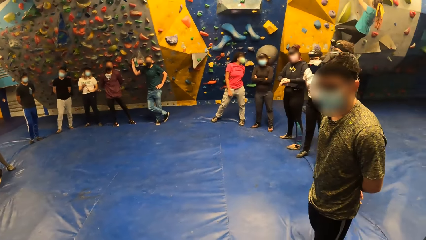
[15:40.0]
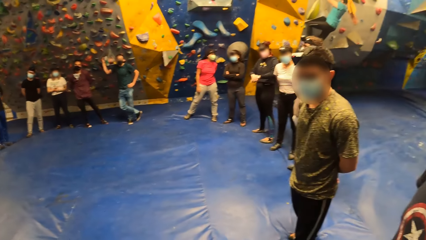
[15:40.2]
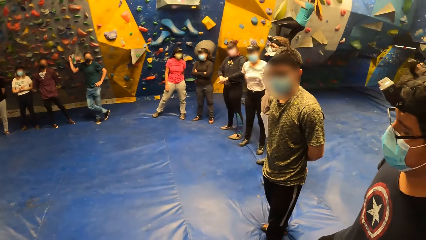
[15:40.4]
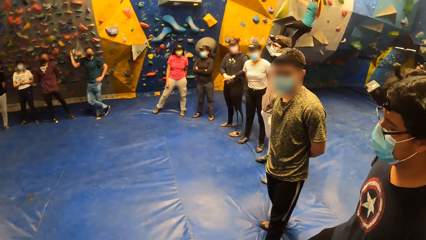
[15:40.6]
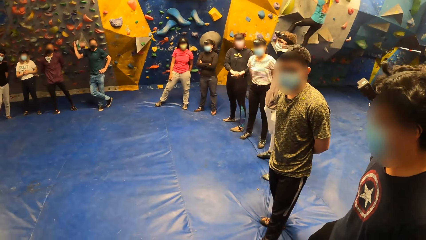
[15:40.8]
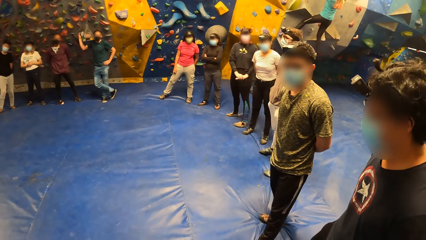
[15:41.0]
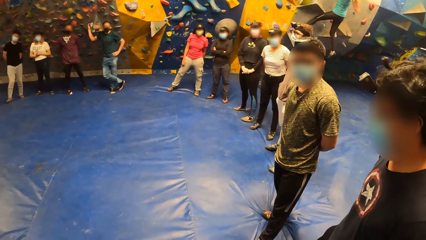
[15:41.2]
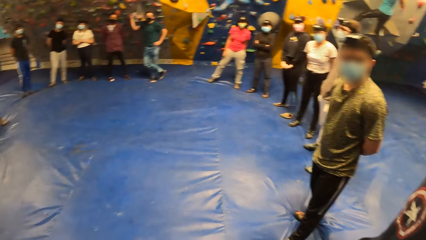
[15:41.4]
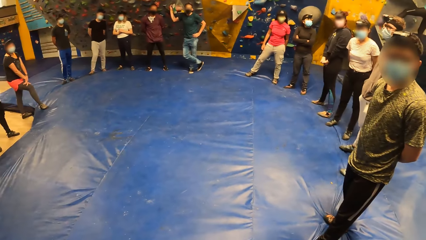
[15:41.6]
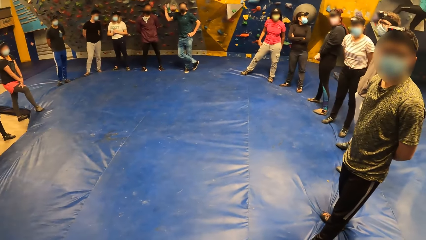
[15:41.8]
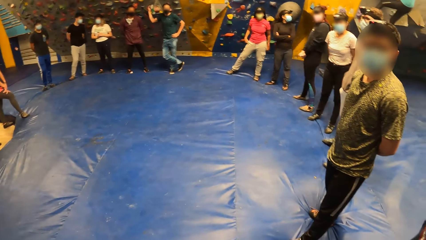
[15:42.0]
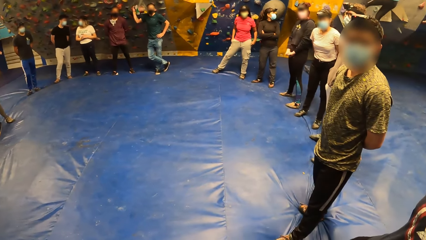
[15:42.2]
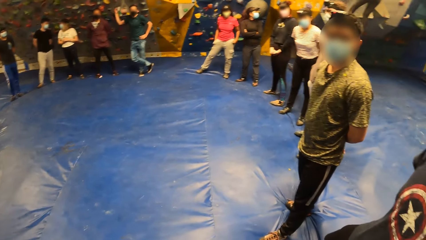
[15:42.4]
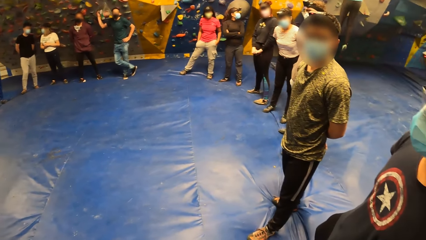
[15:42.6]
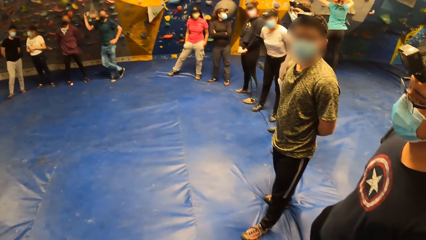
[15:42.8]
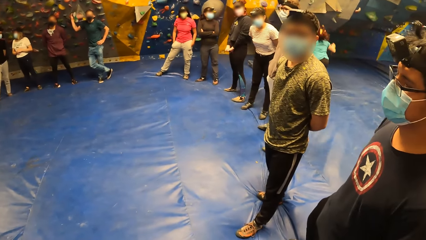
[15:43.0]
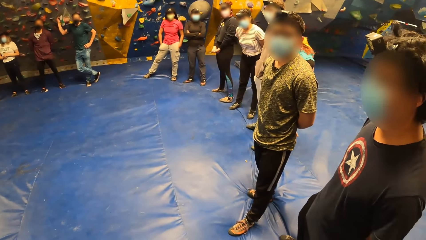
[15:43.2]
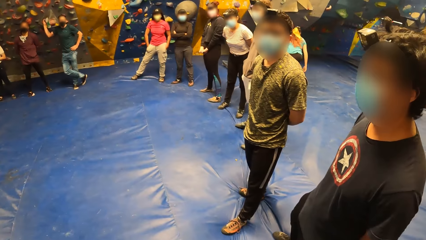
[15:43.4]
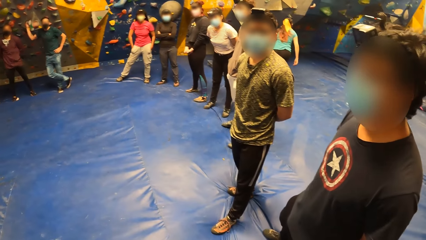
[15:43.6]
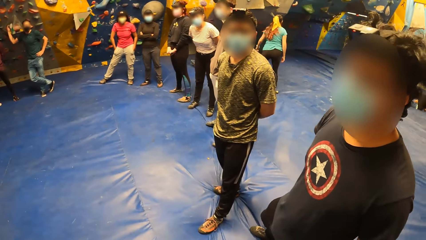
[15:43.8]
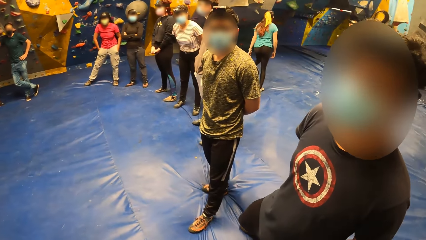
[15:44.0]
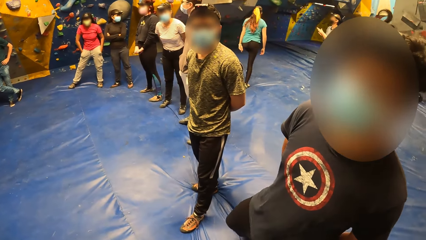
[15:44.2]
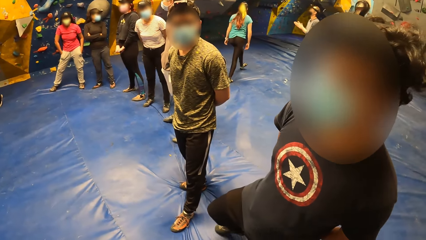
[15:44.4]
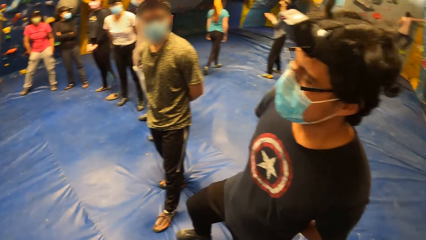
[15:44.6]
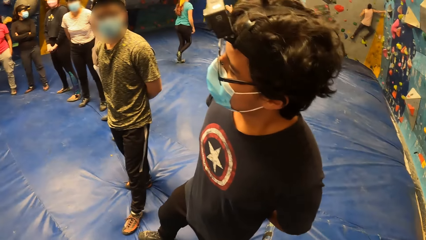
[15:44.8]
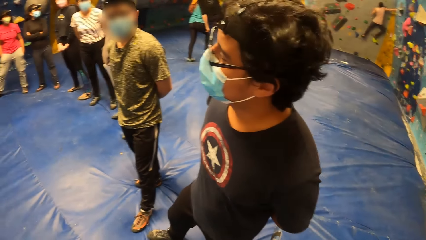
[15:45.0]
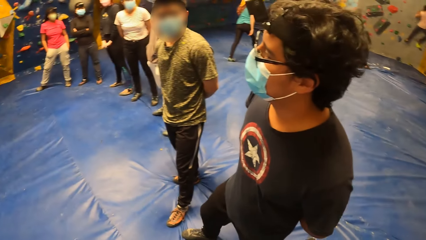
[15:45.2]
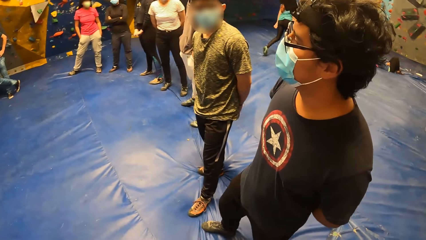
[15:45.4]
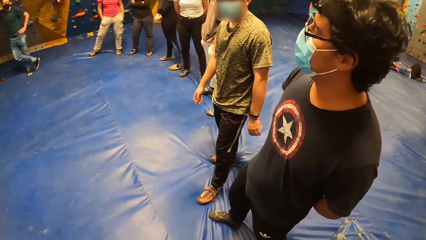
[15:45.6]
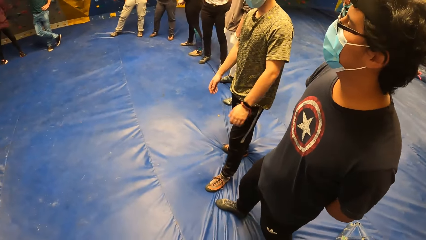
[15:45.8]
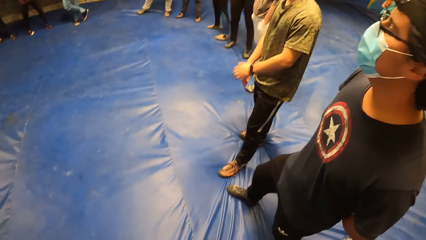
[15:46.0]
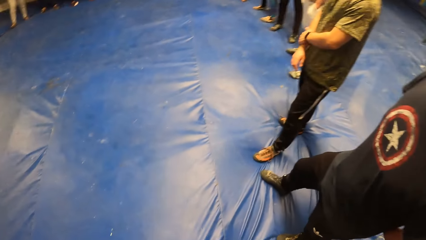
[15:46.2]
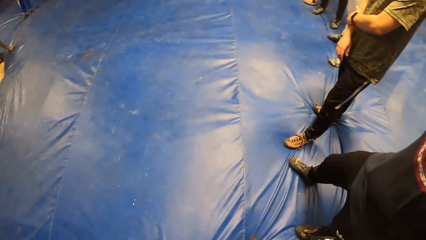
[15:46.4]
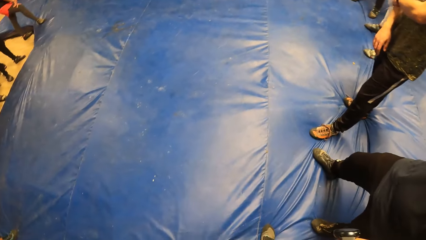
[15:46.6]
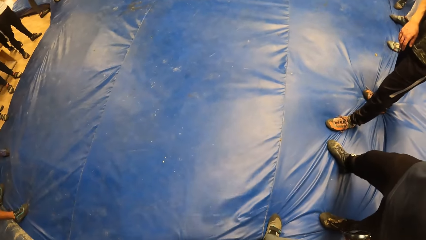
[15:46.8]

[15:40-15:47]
A woman jumps to the ground from a wall.

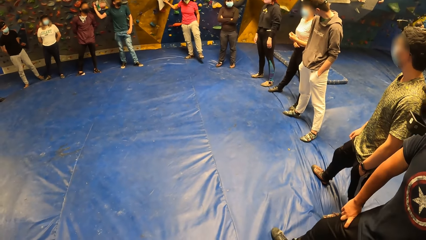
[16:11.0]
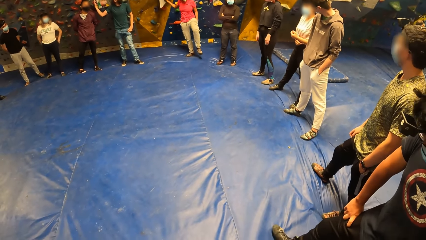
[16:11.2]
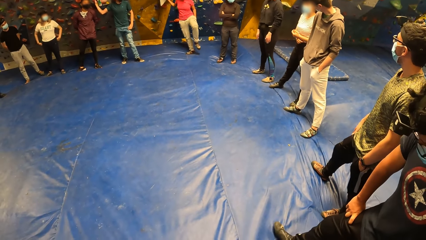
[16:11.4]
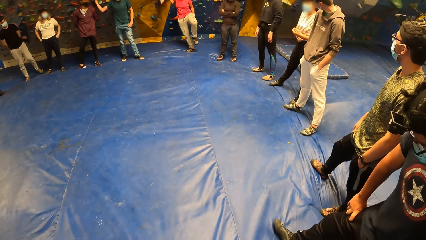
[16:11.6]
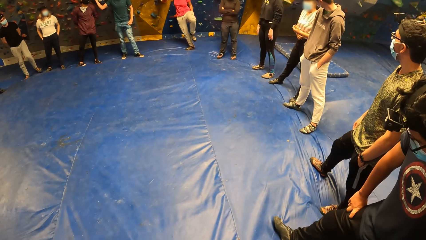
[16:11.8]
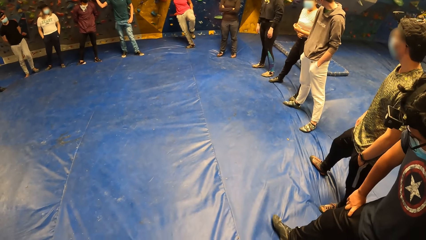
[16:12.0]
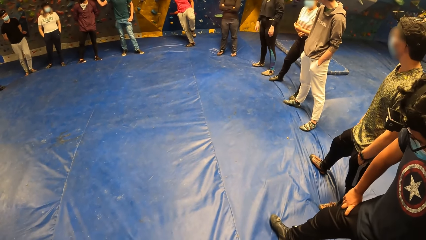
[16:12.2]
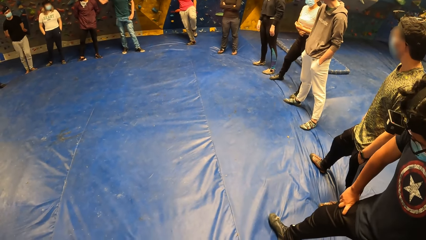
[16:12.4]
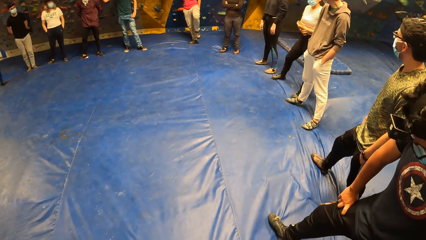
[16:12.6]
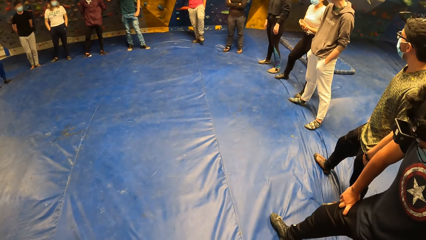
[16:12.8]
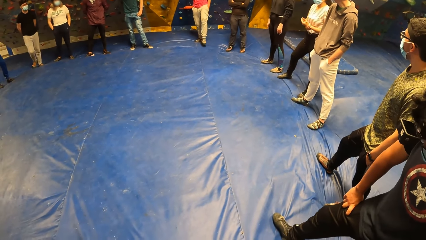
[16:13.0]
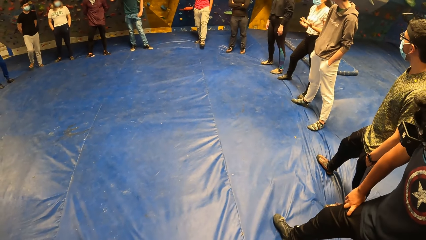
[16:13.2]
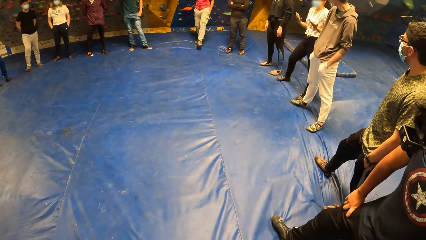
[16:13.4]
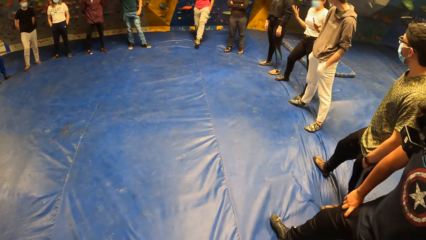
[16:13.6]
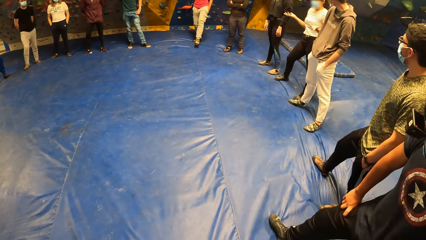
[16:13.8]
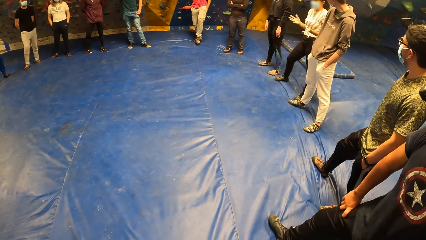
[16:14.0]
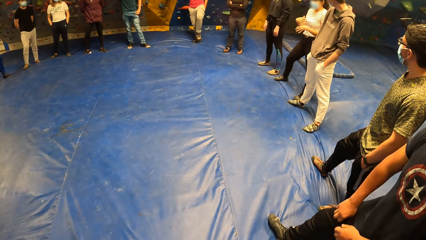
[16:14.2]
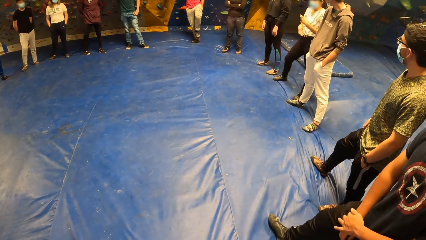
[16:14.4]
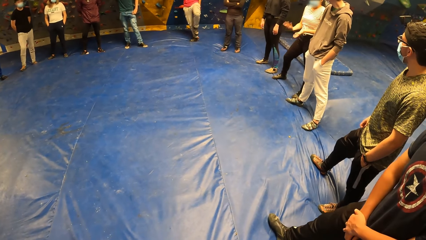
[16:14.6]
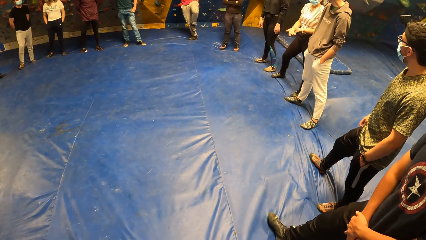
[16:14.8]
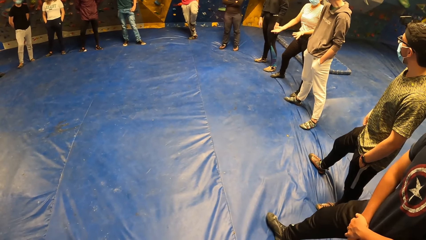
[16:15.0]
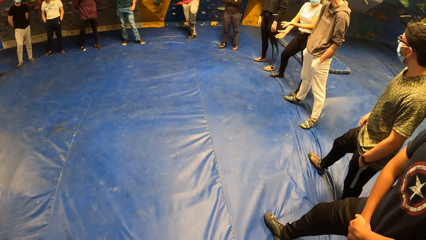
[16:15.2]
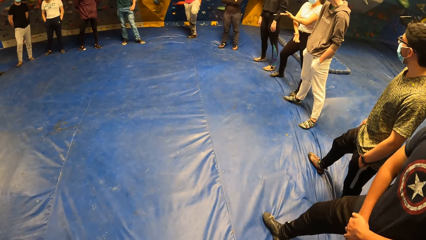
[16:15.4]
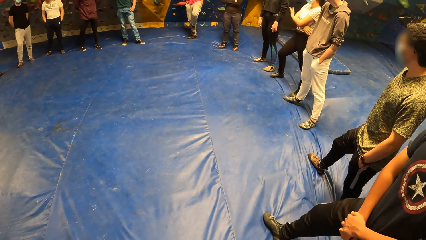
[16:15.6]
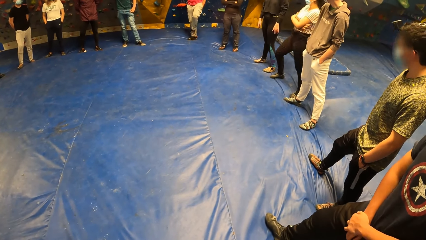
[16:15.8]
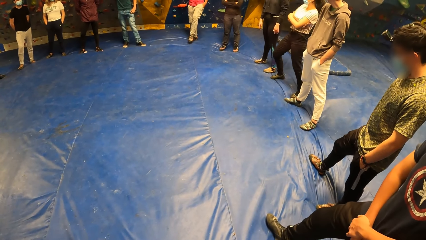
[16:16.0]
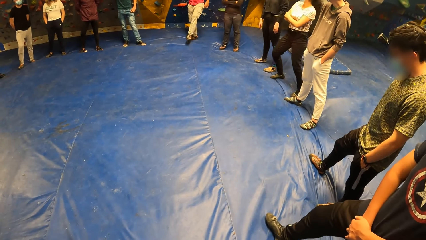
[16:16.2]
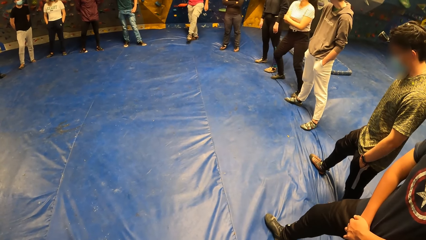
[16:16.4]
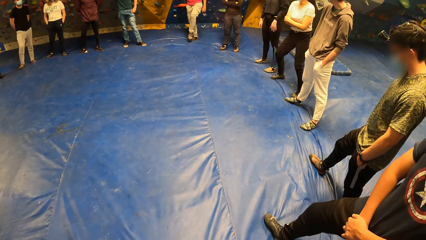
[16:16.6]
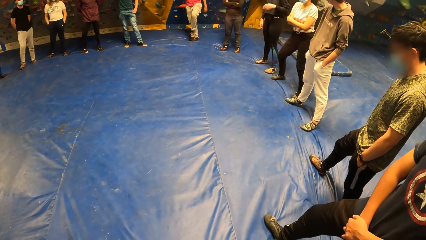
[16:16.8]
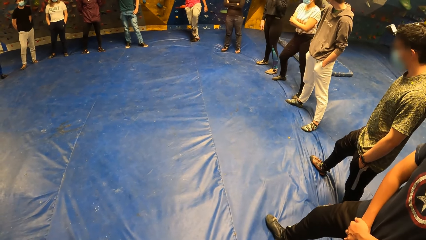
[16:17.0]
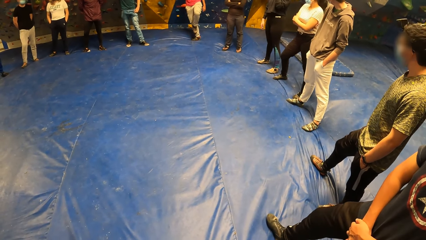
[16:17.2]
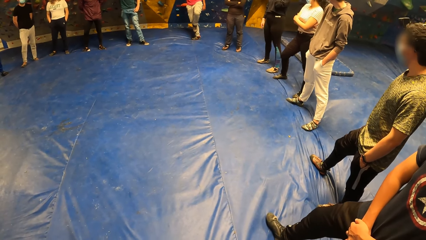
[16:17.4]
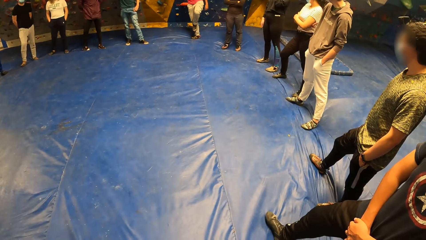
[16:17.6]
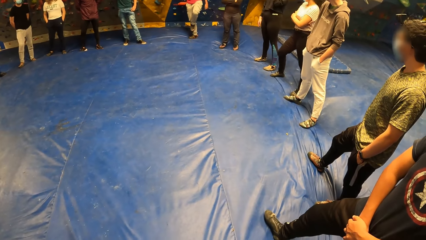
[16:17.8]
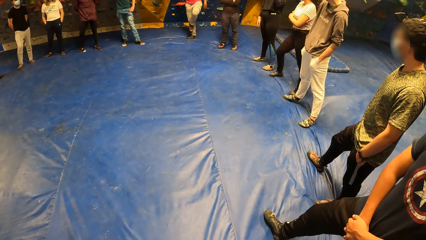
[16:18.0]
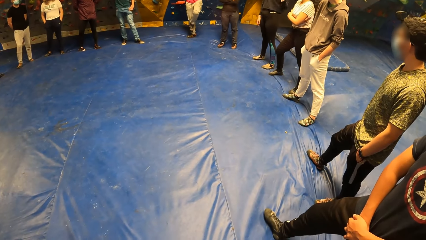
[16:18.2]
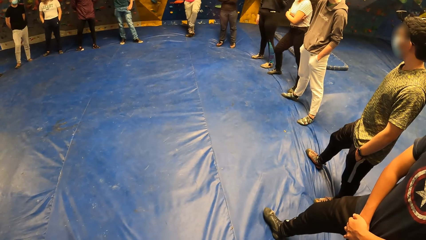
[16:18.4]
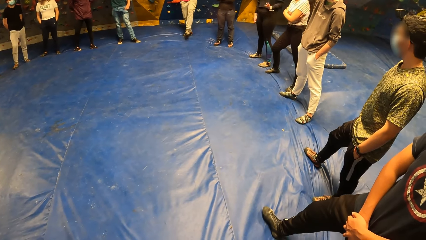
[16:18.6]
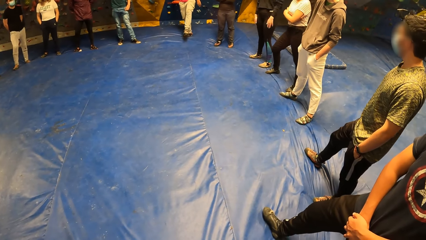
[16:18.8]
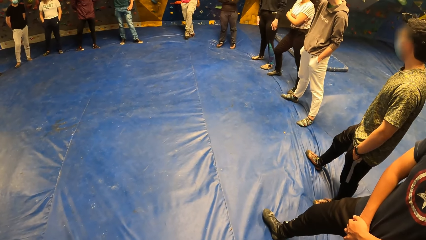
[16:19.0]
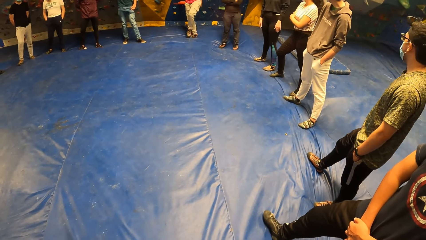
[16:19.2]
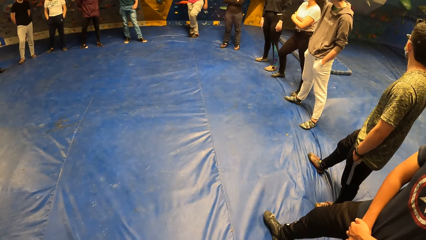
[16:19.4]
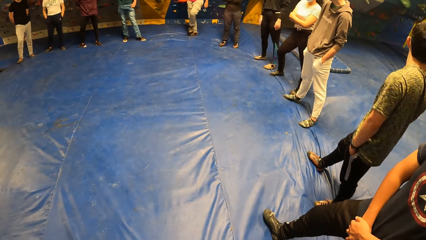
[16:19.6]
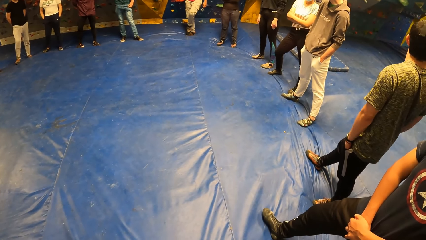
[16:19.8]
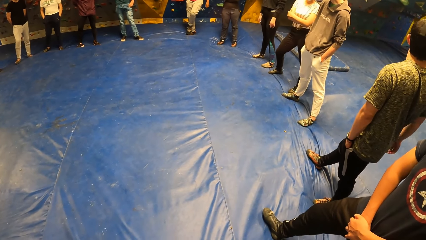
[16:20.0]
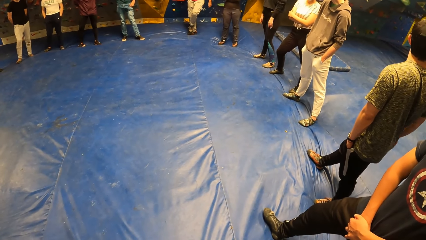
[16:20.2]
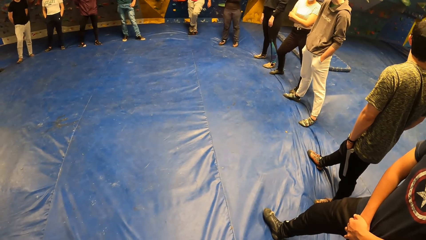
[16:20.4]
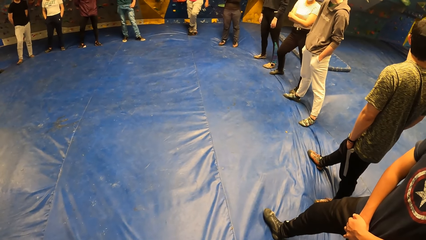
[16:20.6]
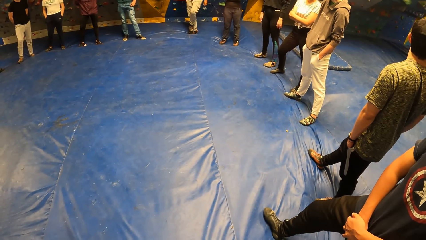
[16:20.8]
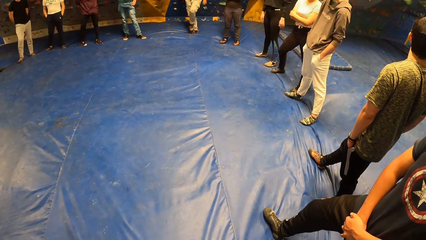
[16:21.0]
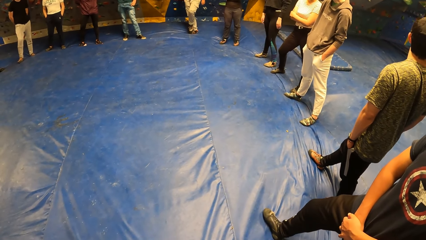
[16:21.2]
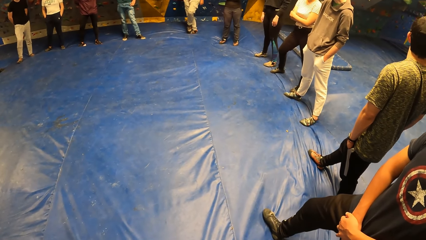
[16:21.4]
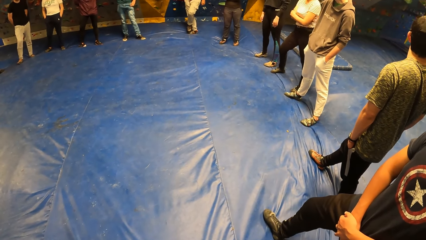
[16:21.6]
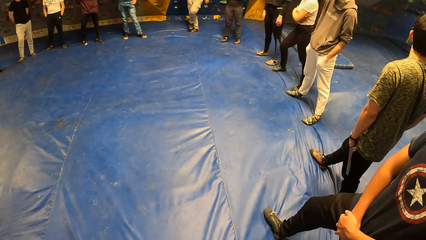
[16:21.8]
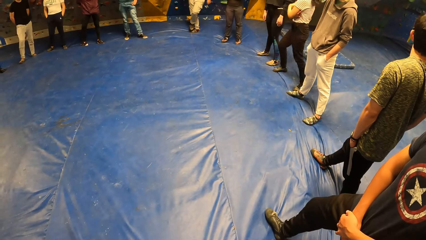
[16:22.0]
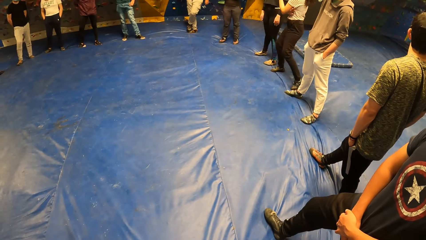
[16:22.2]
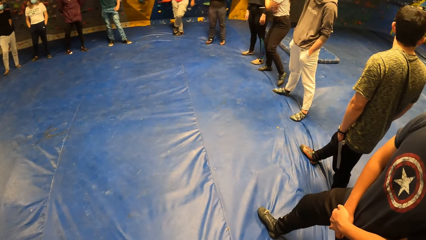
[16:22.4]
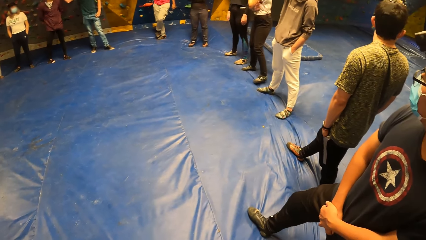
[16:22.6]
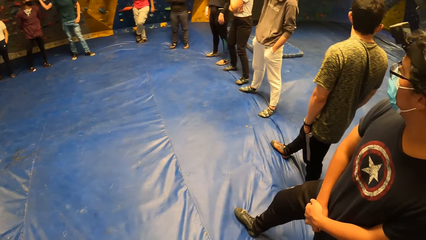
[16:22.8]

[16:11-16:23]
A woman interacts with the group of people.
